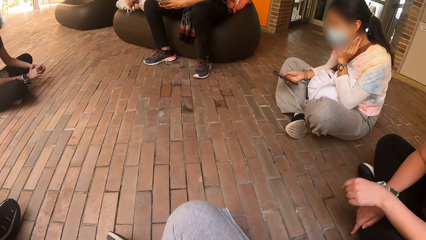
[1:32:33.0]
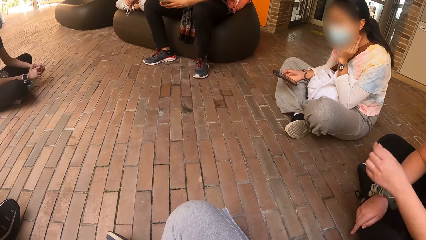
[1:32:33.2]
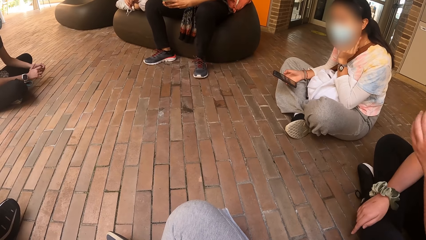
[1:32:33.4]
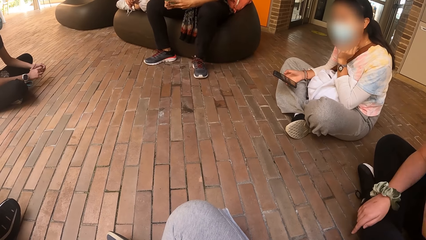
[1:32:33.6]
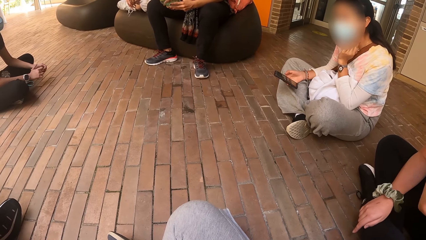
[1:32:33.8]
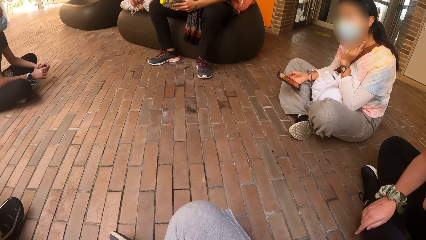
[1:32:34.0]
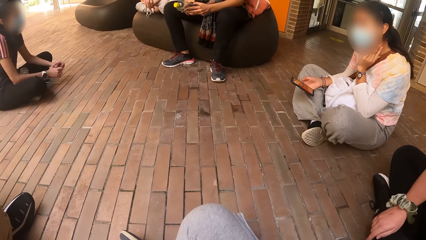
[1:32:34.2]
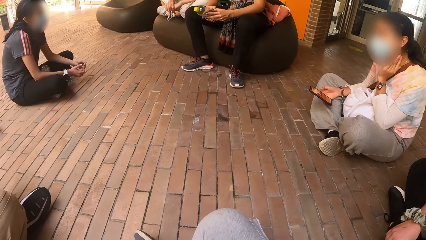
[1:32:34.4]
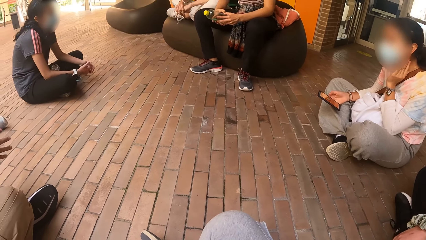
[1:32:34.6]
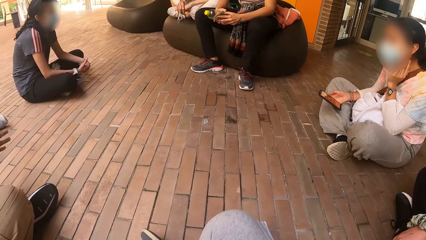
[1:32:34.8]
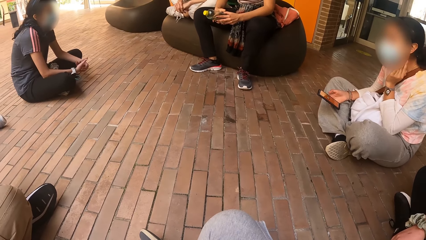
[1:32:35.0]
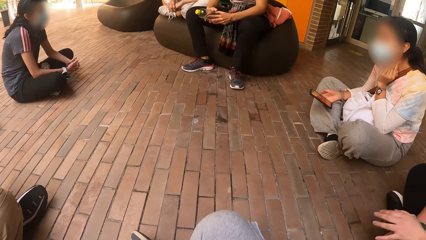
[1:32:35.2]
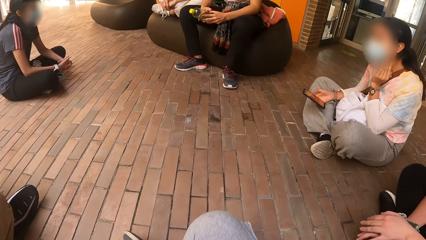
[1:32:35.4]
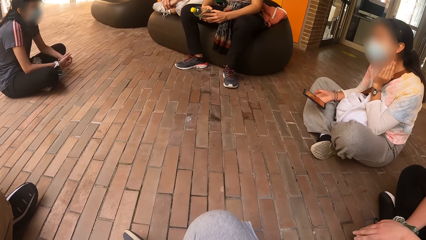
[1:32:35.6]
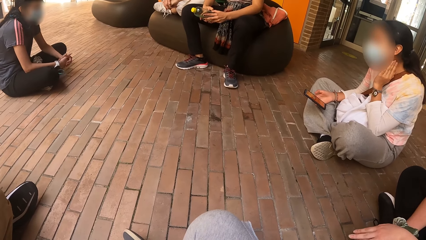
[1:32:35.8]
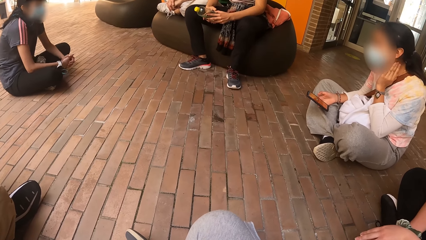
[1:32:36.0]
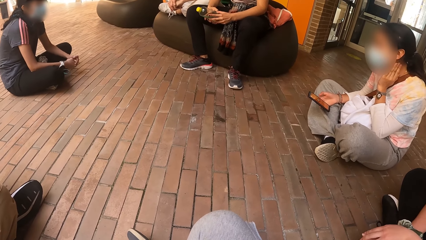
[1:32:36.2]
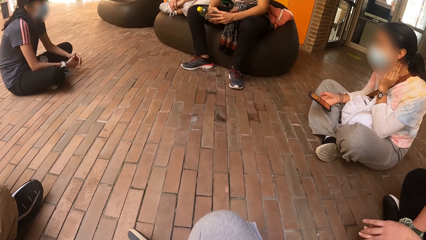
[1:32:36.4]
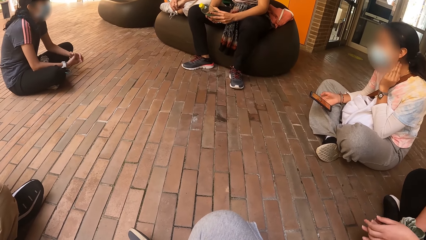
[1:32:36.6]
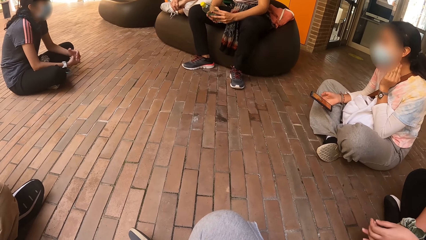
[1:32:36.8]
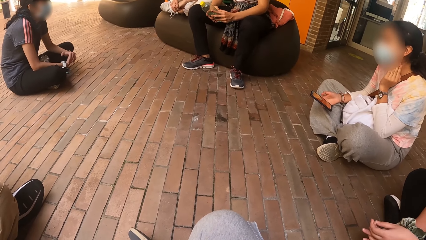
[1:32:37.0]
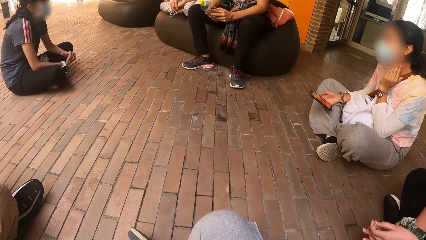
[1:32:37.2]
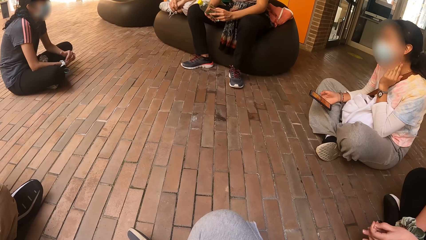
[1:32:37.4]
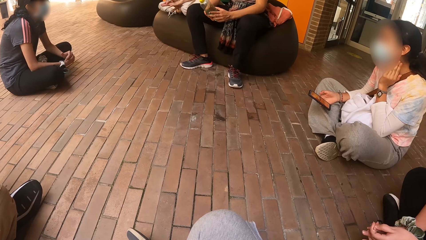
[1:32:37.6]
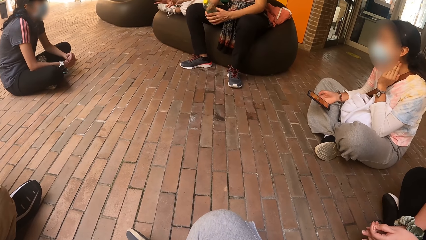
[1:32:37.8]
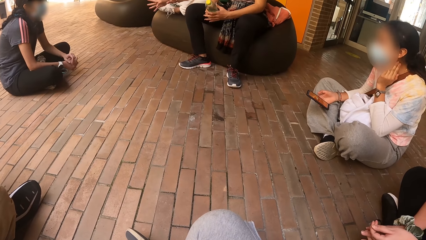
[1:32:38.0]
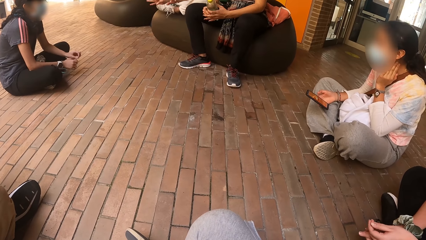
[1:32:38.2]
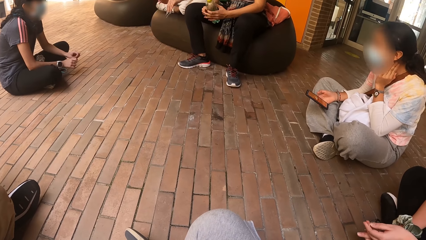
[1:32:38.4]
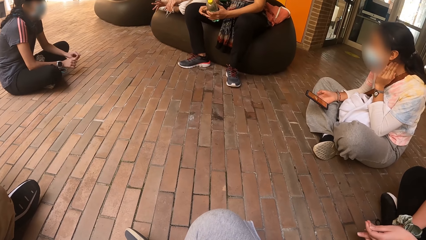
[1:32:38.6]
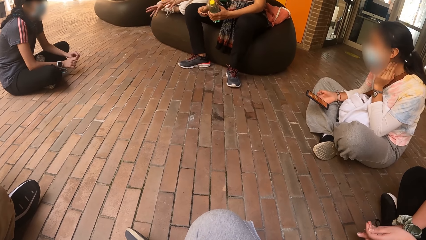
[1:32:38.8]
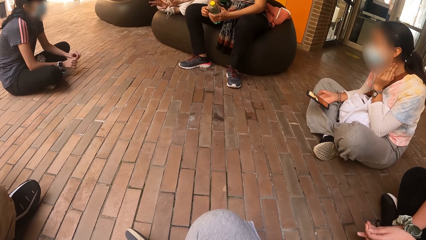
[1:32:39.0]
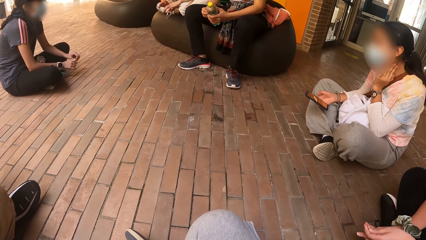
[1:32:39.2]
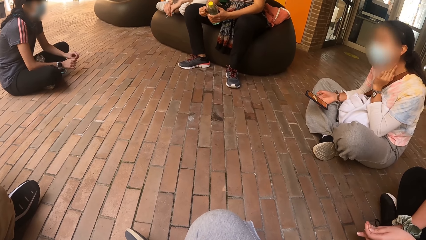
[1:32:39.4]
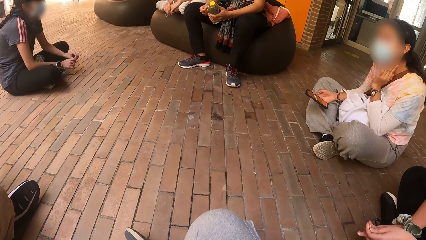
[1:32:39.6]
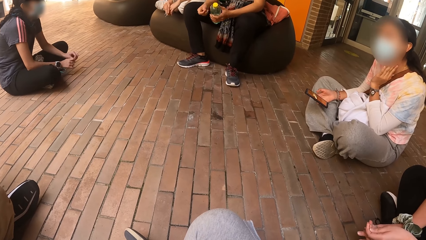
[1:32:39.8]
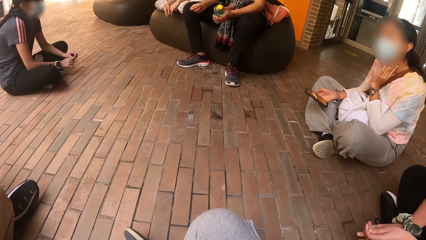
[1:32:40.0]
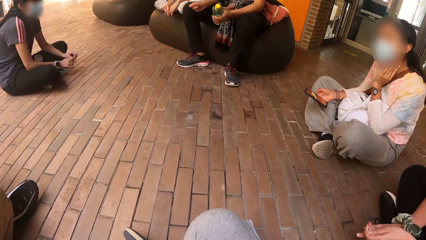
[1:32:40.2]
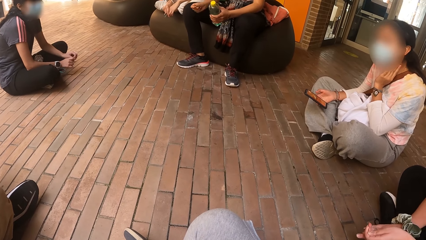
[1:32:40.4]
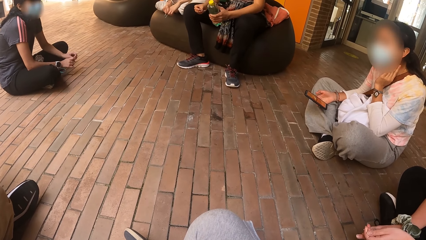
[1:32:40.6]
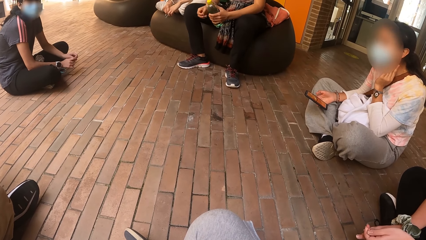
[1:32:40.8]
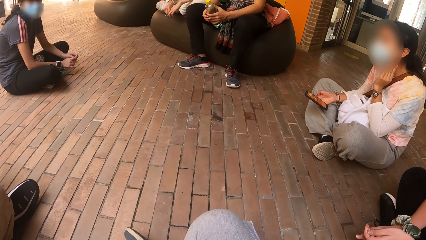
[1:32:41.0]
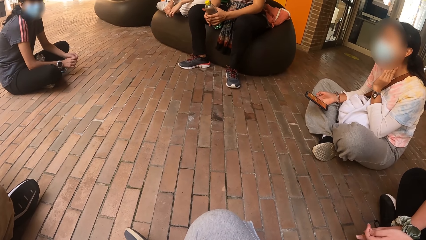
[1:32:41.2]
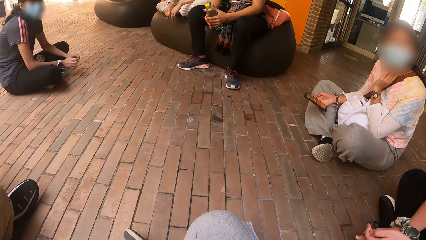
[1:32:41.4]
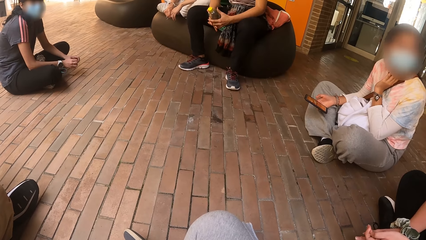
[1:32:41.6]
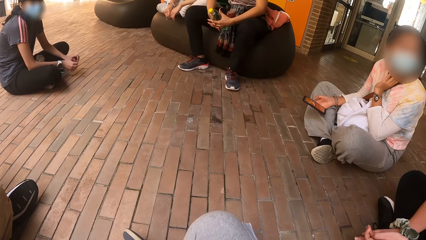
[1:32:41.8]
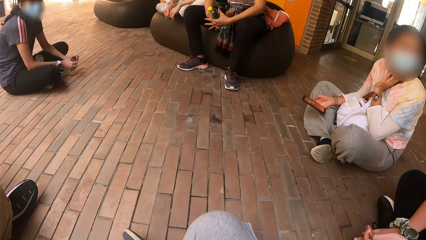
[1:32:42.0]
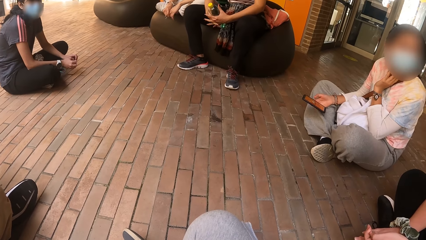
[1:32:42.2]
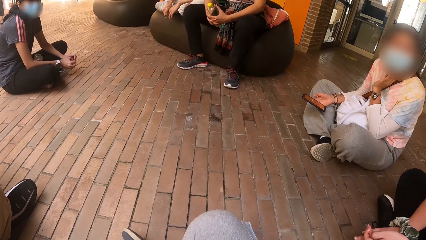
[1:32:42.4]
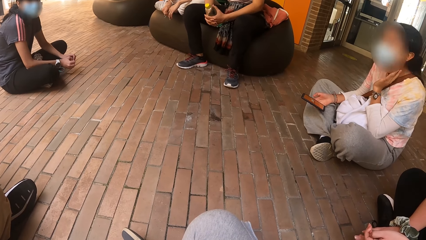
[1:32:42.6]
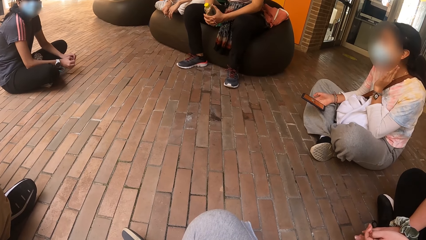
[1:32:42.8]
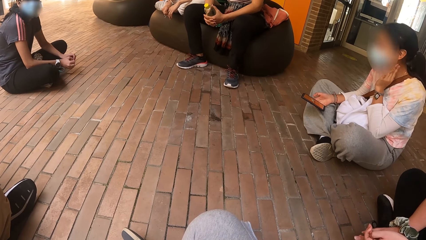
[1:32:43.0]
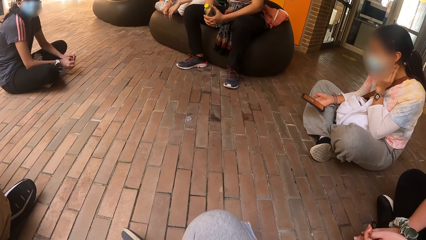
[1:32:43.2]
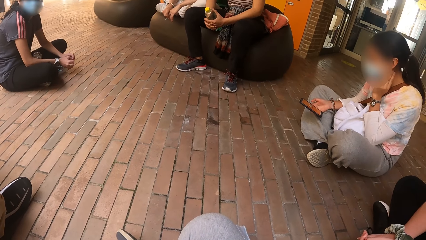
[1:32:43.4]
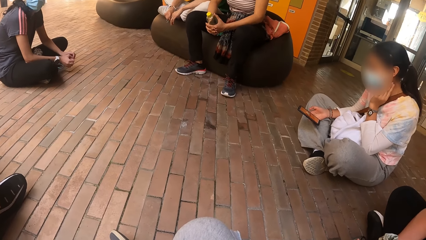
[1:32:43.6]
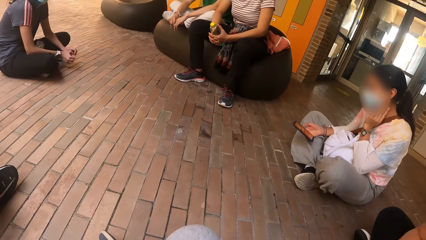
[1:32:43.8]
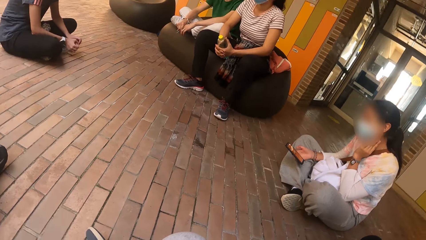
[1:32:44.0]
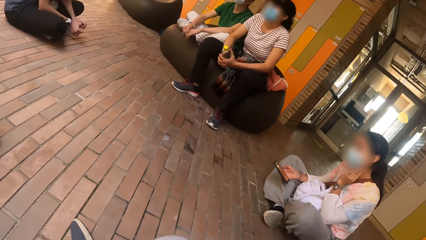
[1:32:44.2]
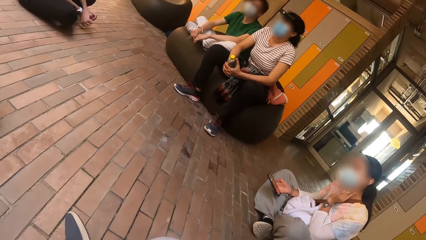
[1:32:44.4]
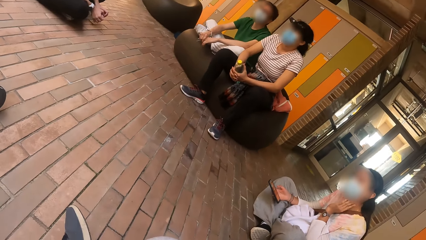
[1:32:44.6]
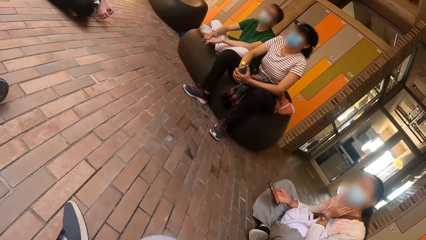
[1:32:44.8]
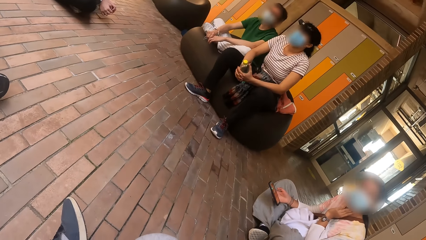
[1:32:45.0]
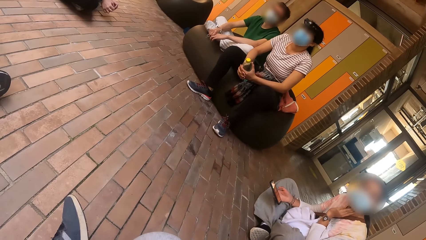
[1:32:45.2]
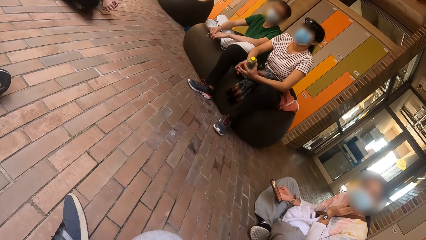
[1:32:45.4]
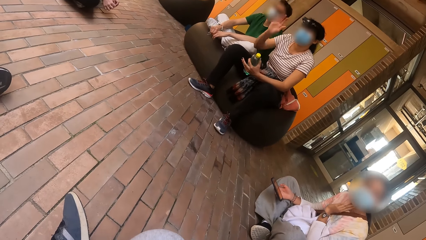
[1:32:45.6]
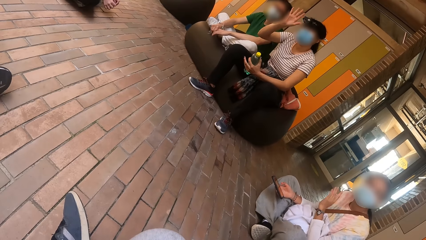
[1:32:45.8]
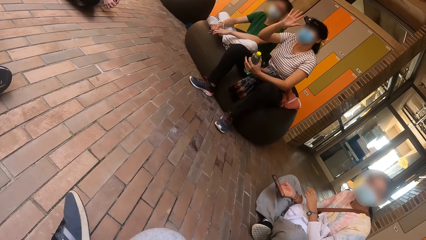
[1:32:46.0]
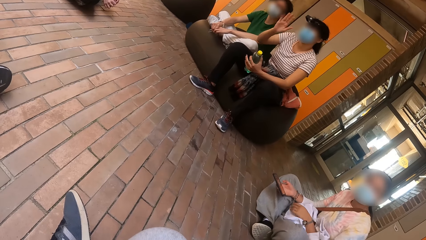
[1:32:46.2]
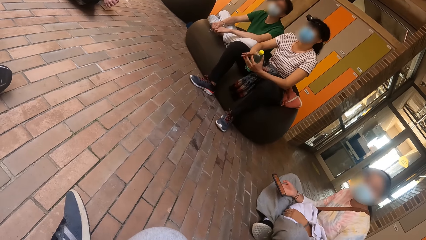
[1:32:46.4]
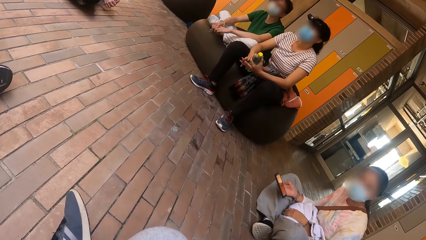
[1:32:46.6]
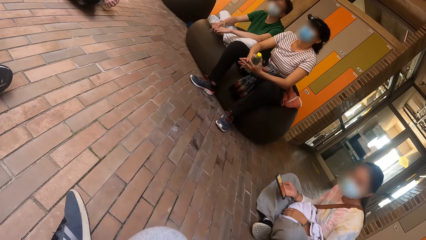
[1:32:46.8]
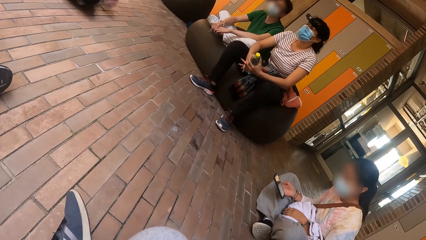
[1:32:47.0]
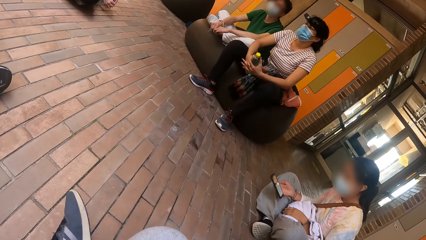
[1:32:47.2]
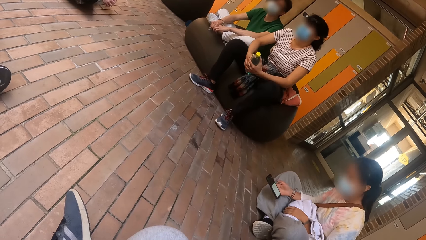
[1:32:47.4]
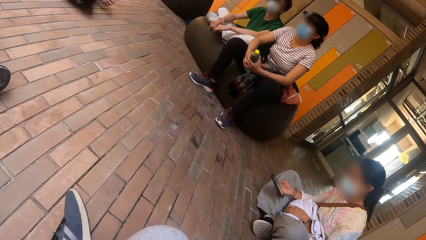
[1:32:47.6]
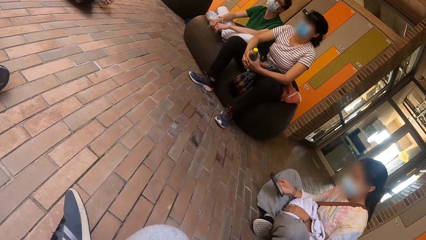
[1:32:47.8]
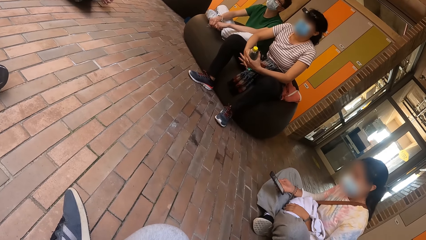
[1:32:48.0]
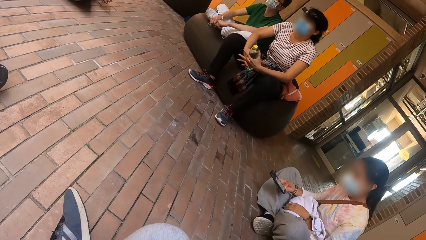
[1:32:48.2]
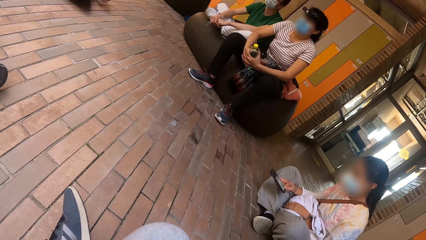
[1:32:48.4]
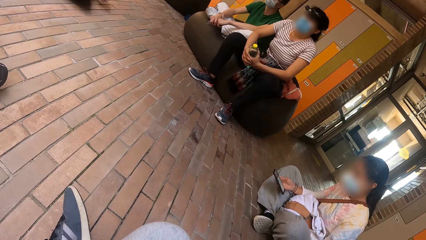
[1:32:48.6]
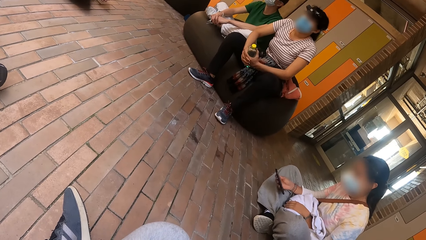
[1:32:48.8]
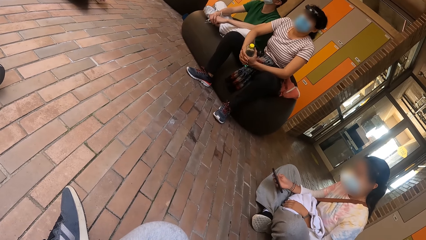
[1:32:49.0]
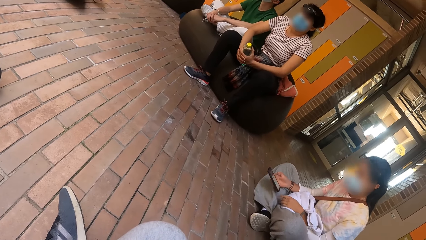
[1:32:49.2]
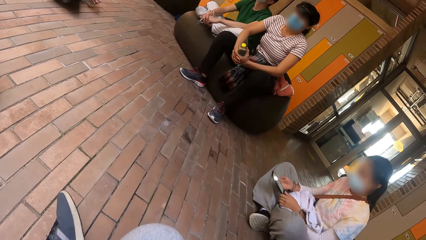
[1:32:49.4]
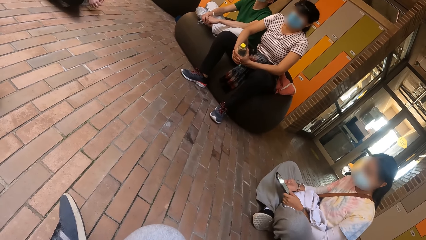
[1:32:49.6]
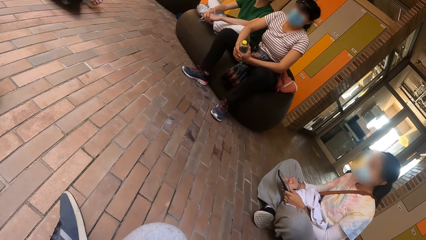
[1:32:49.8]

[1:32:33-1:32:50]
The camera wearer looks at a woman. They look around.
